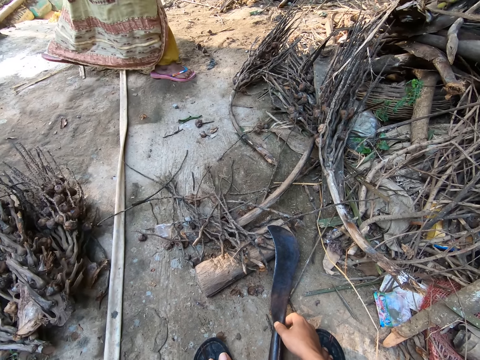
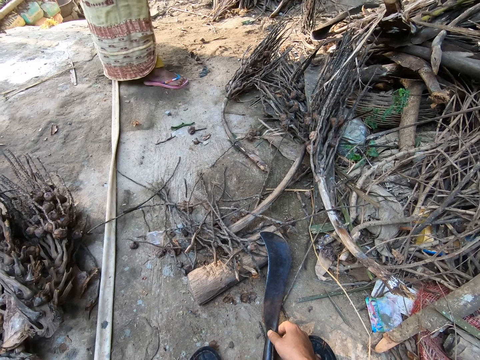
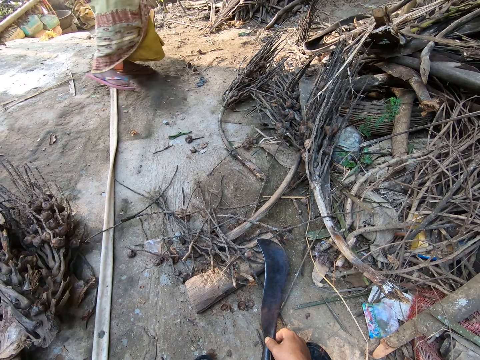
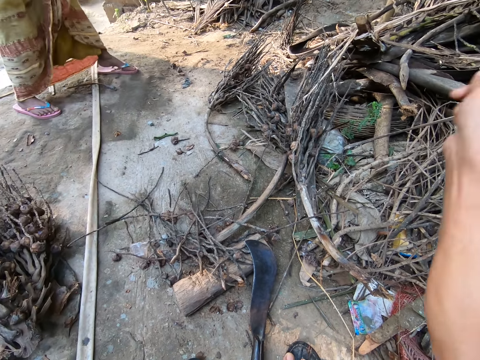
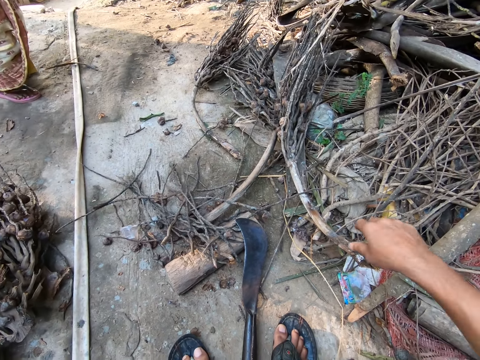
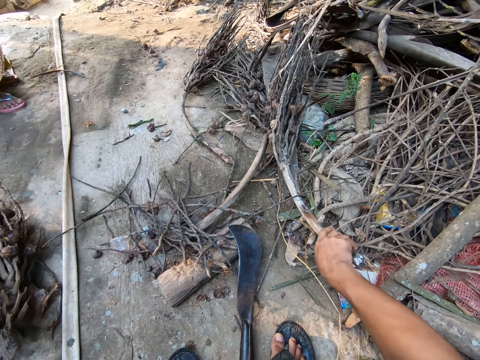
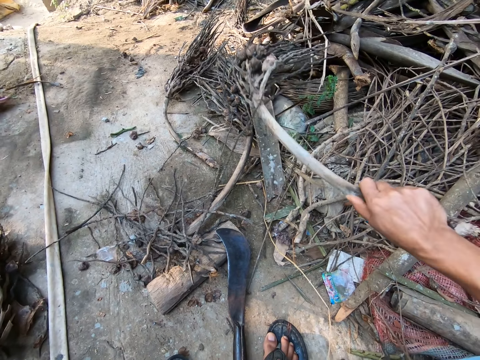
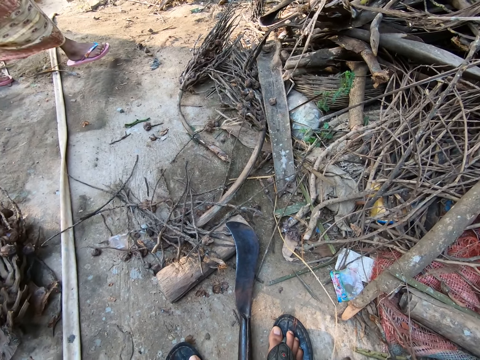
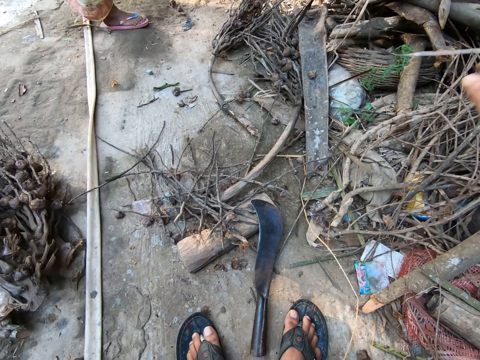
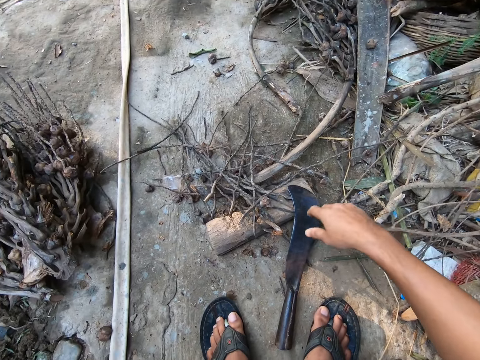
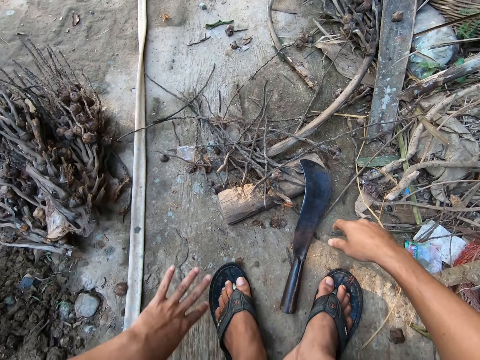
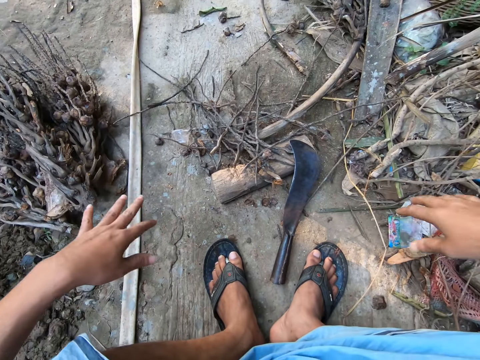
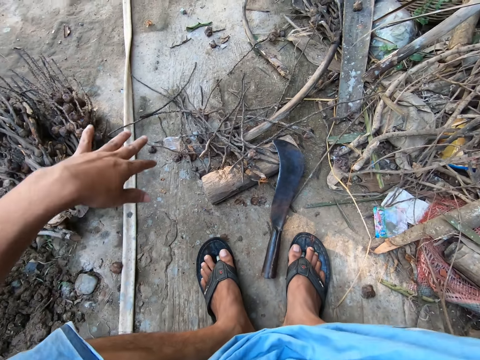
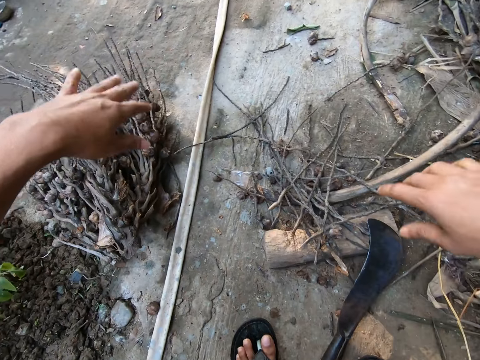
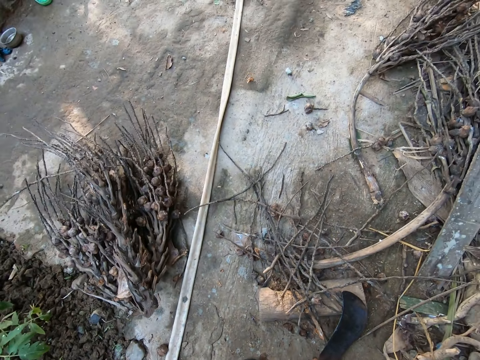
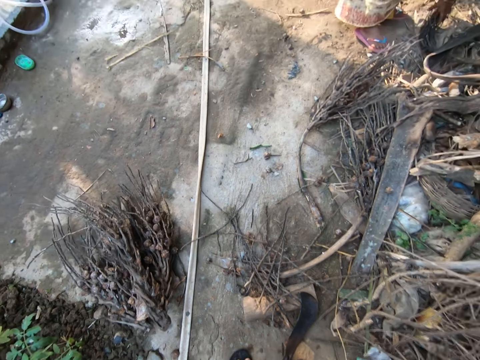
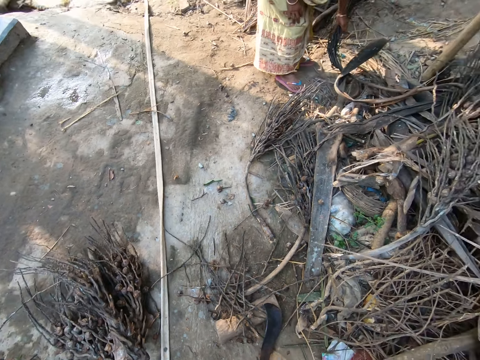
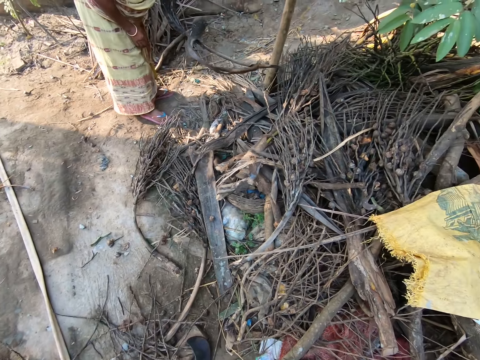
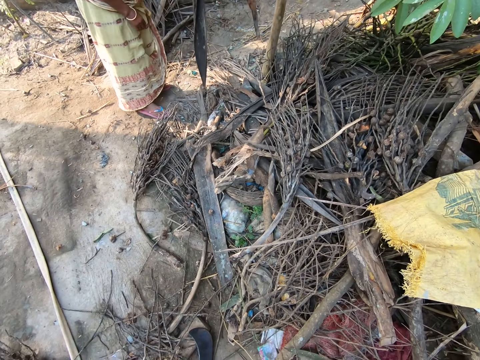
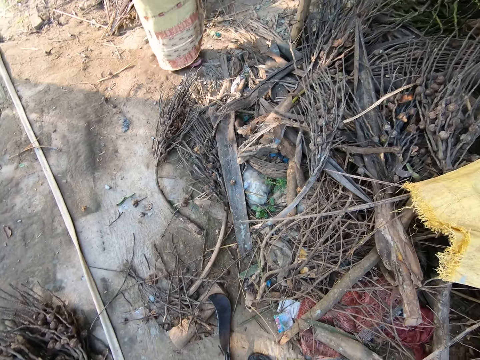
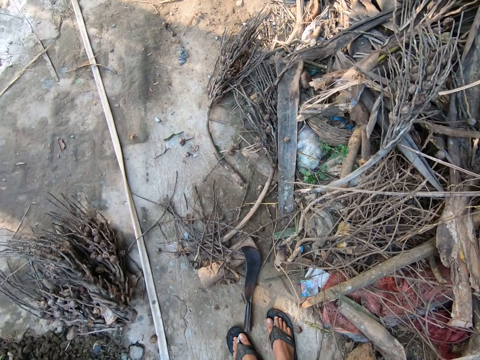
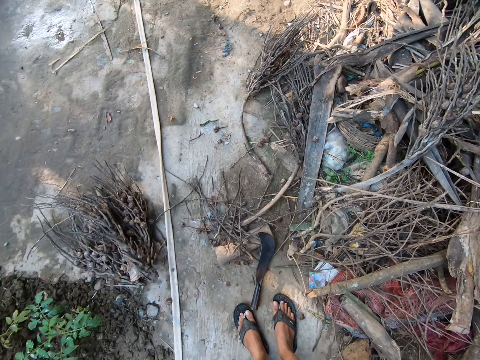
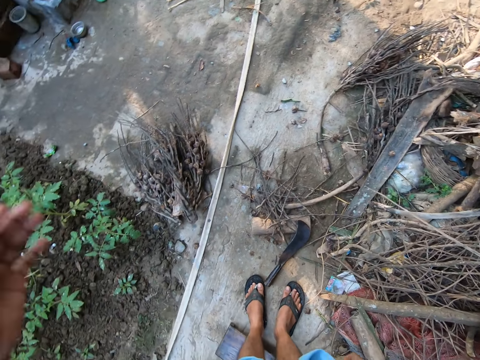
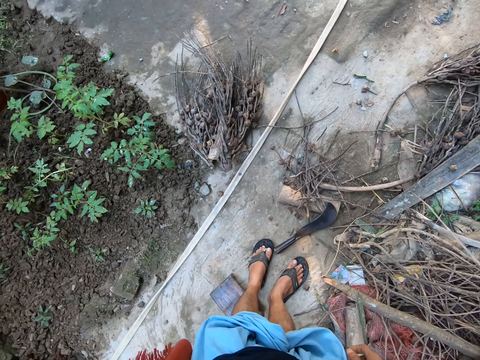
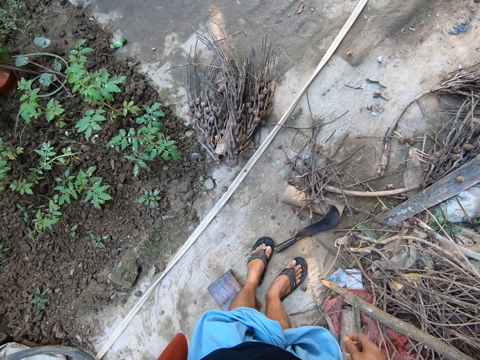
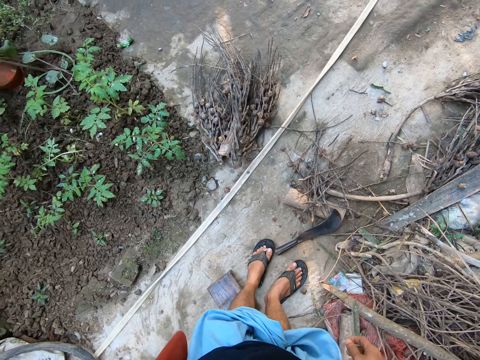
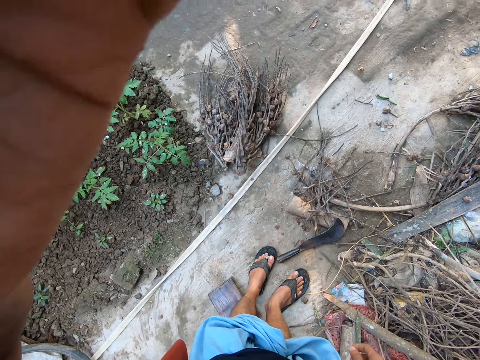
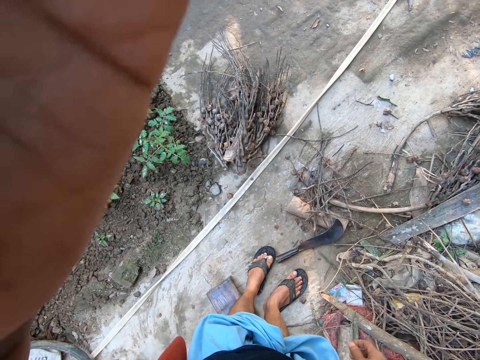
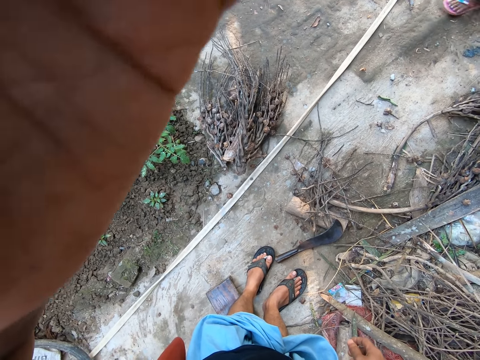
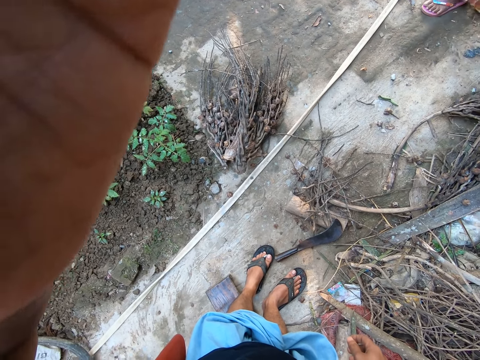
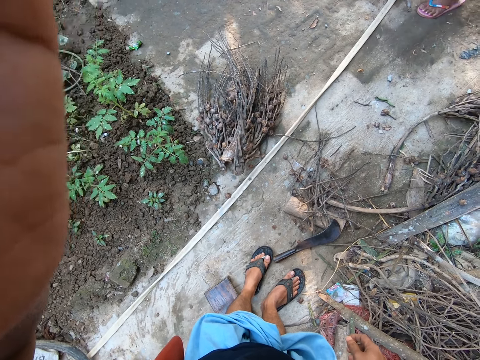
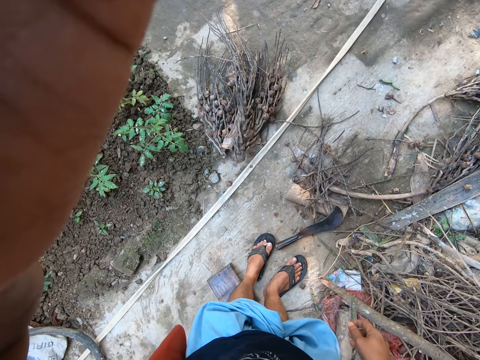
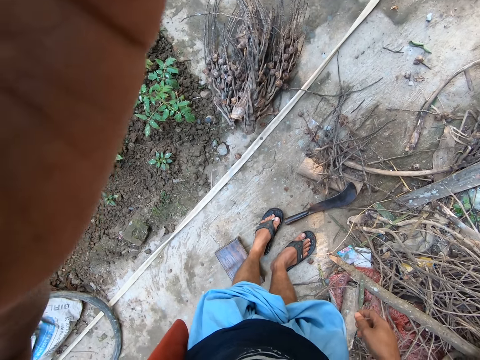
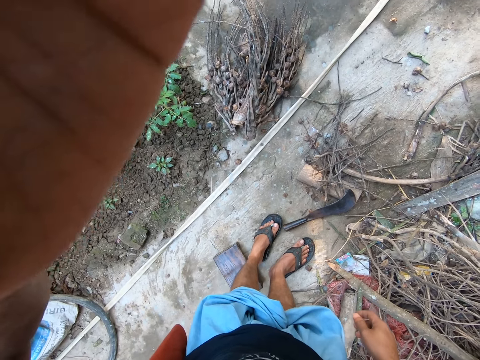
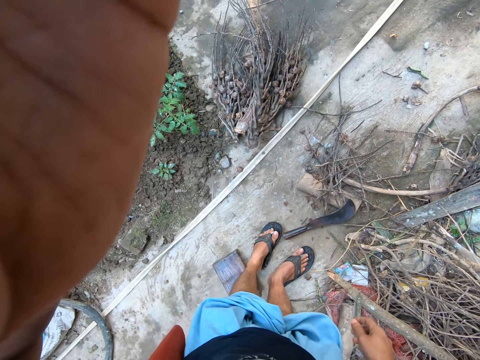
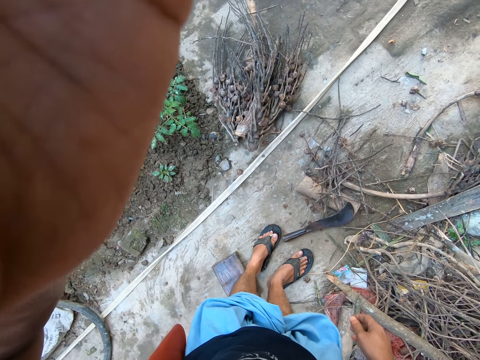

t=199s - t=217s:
The woman throws the leaves on the top of the pile of palm kernel stems. The camera wearer drops the machete. He stares at the dried plant. He talks to the woman. He swings the right hand. He picks the dried plant. He moves a palm kernel stem from the pile of kernel stems to another part of the floor with his right hand. He throws the dried plant. The woman walks towards the pile of palm kernel stems. The camera wearer stands up. The woman picks up a palm kernel leaf from the pile of palm kernel stems with her left hand. The camera wearer looks around. He puts his right hand on the camera and adjusts the camera.
